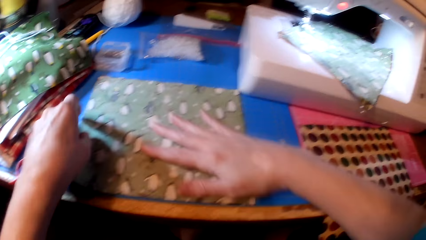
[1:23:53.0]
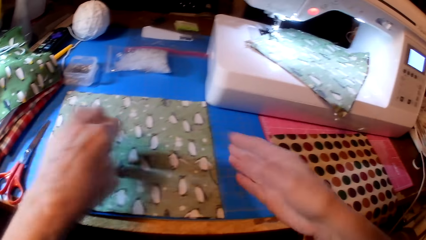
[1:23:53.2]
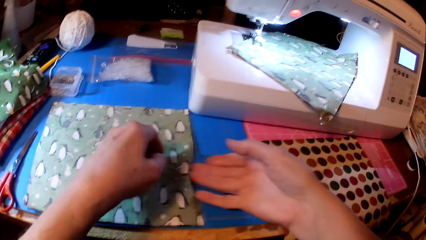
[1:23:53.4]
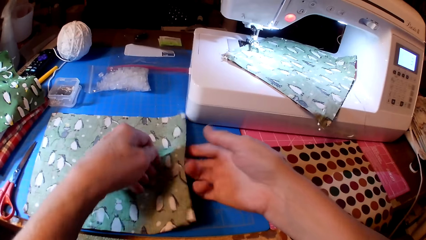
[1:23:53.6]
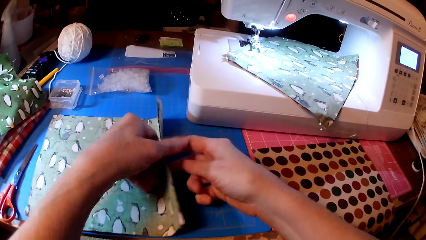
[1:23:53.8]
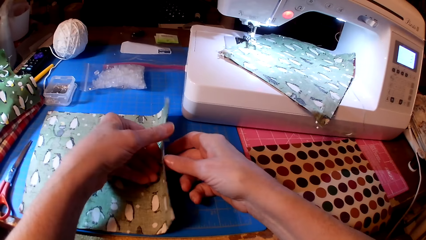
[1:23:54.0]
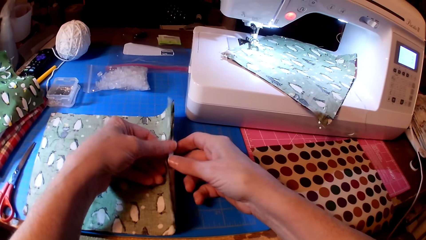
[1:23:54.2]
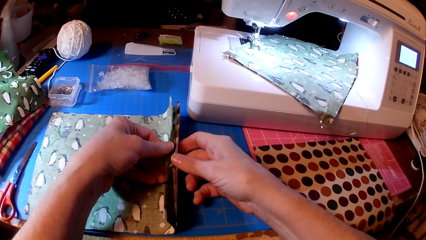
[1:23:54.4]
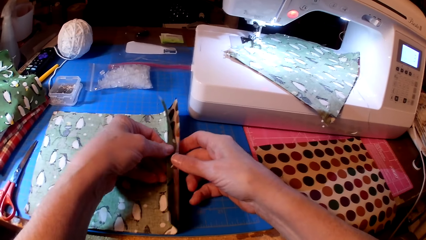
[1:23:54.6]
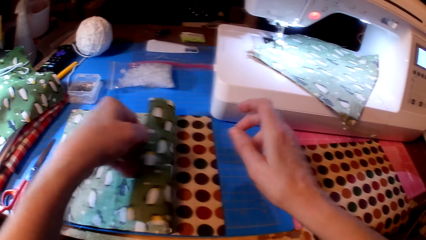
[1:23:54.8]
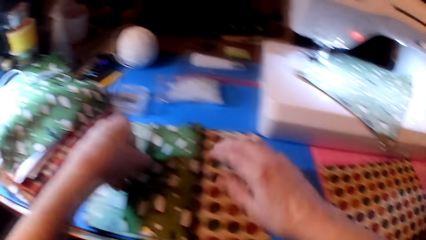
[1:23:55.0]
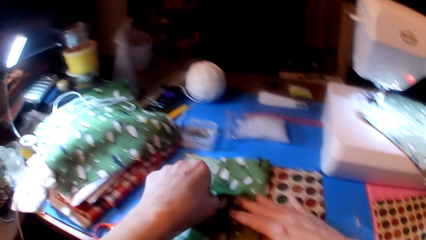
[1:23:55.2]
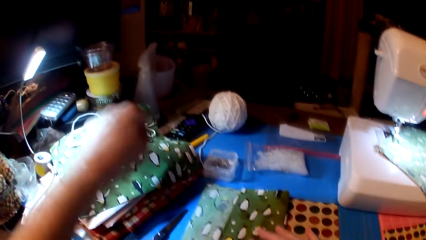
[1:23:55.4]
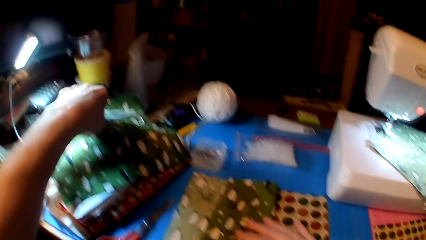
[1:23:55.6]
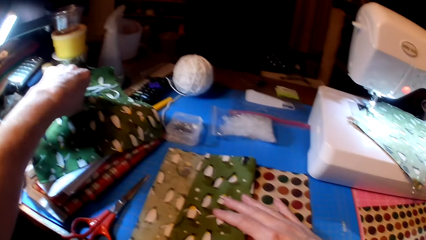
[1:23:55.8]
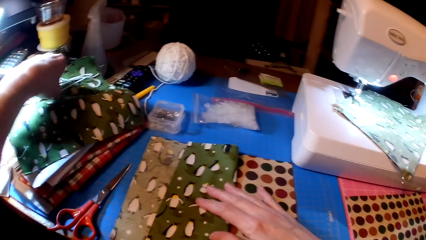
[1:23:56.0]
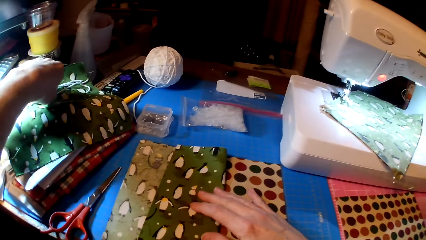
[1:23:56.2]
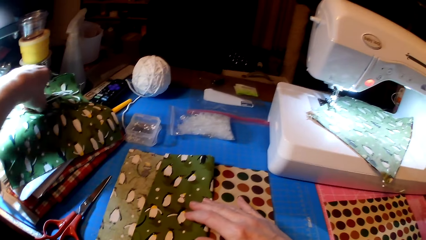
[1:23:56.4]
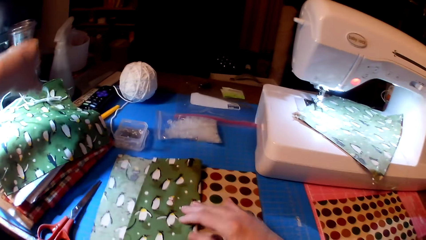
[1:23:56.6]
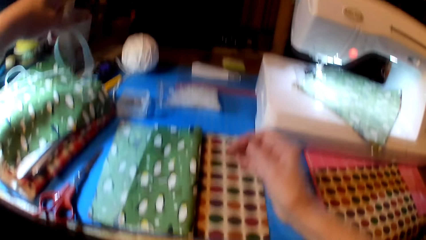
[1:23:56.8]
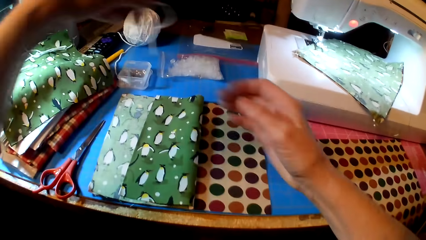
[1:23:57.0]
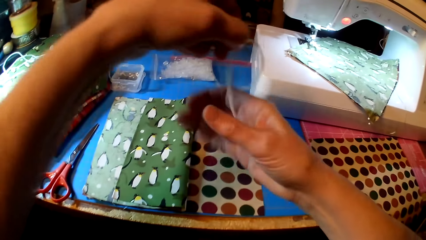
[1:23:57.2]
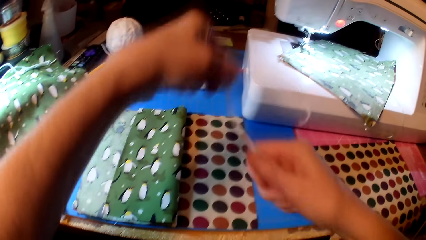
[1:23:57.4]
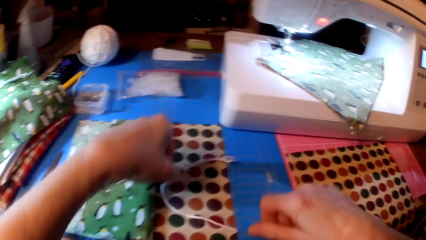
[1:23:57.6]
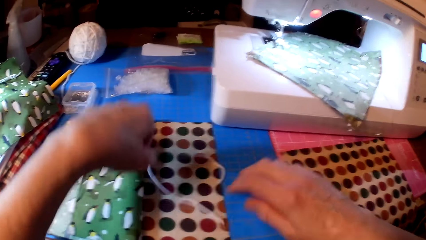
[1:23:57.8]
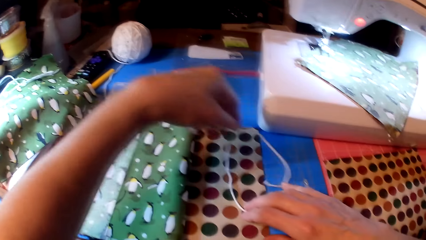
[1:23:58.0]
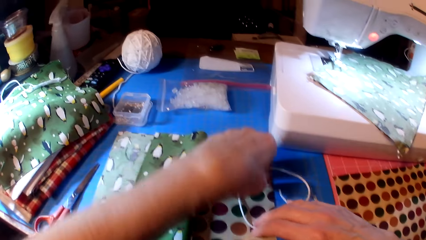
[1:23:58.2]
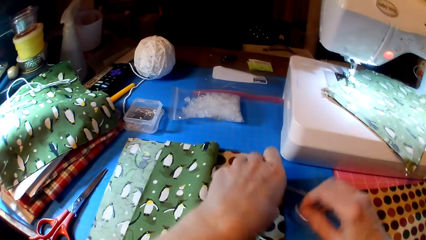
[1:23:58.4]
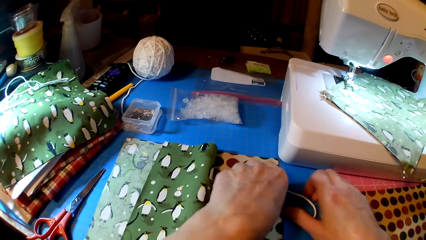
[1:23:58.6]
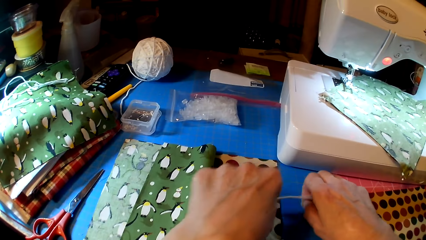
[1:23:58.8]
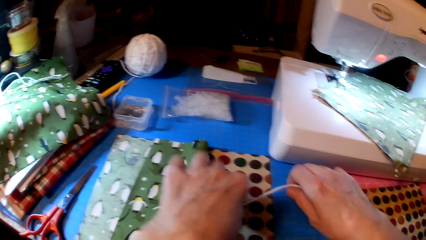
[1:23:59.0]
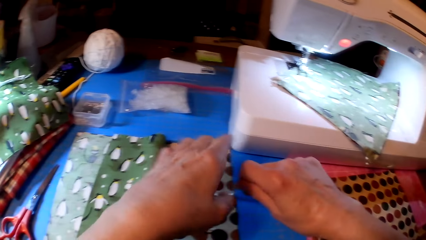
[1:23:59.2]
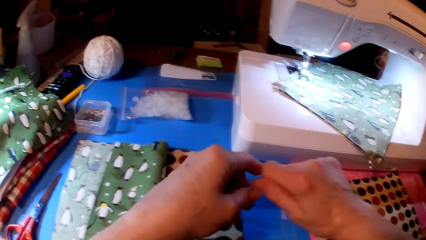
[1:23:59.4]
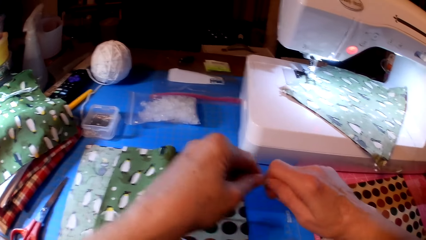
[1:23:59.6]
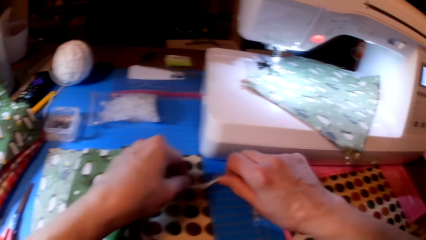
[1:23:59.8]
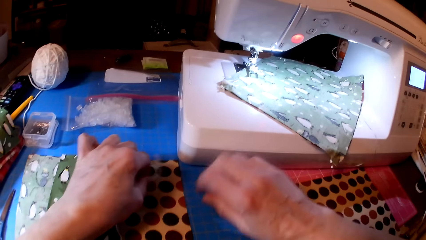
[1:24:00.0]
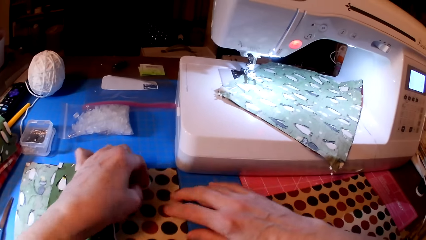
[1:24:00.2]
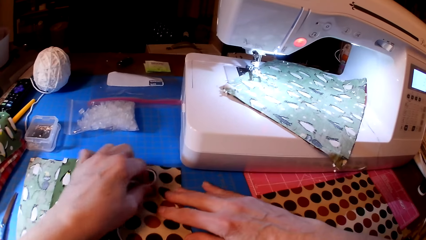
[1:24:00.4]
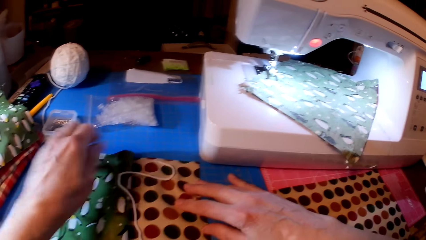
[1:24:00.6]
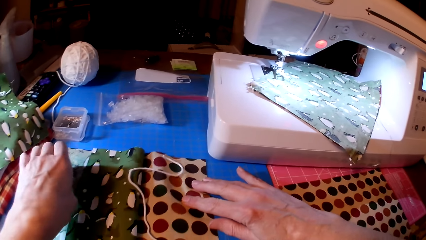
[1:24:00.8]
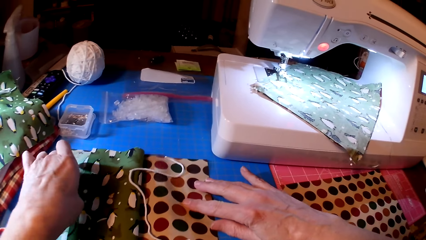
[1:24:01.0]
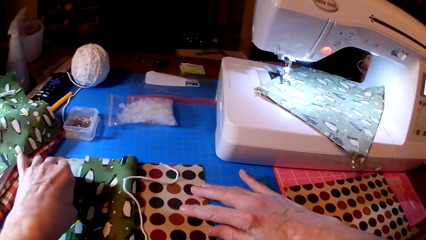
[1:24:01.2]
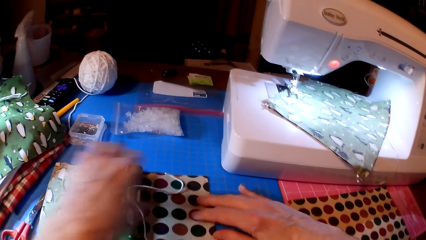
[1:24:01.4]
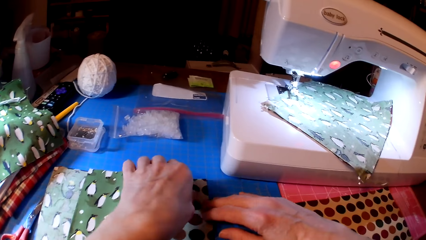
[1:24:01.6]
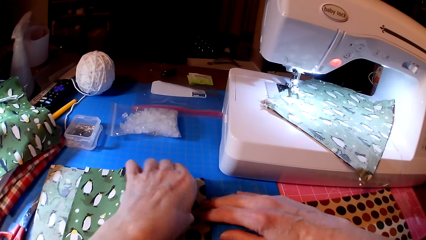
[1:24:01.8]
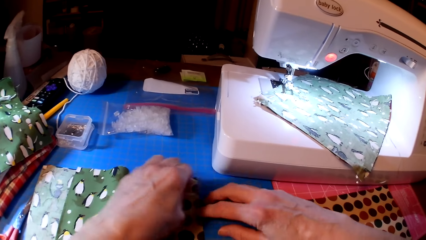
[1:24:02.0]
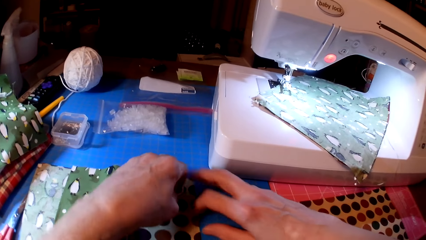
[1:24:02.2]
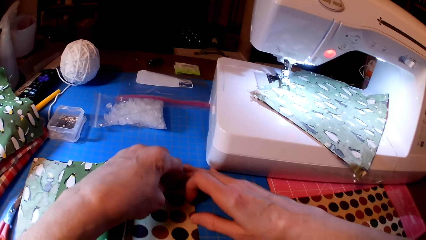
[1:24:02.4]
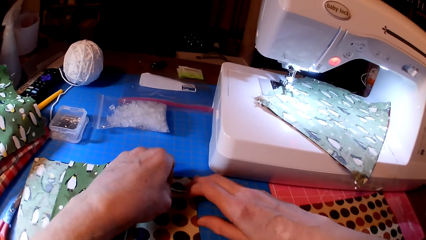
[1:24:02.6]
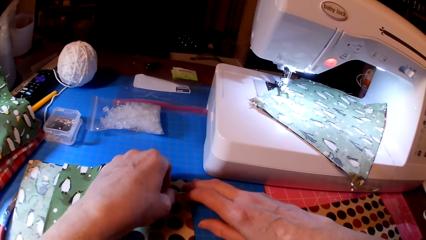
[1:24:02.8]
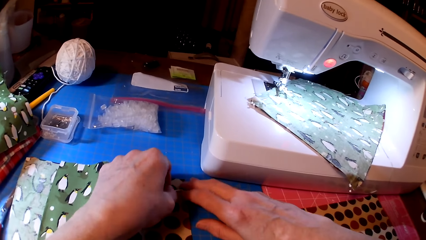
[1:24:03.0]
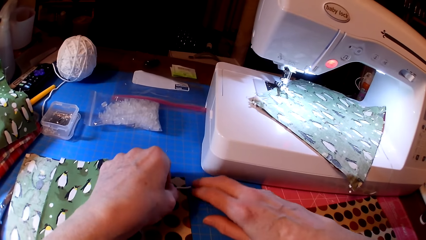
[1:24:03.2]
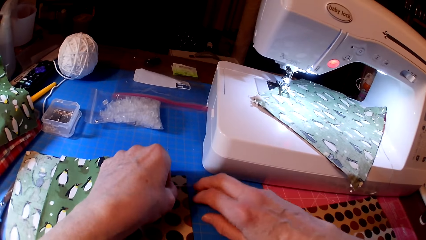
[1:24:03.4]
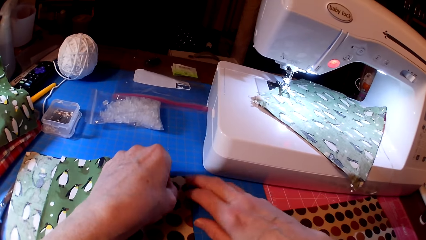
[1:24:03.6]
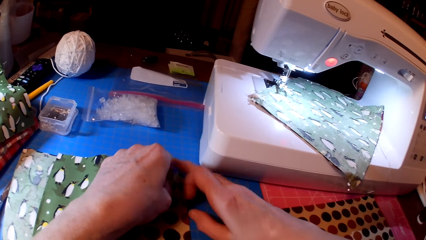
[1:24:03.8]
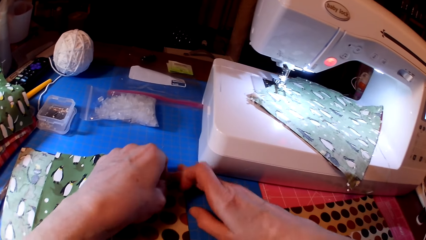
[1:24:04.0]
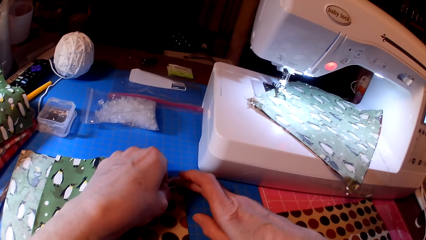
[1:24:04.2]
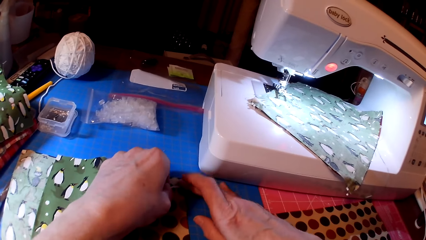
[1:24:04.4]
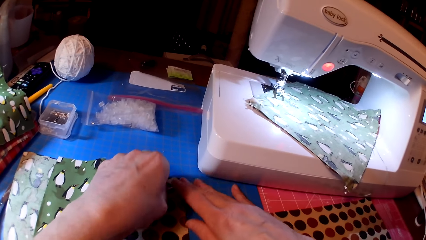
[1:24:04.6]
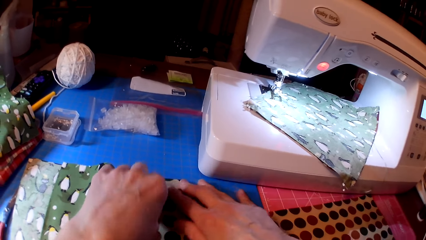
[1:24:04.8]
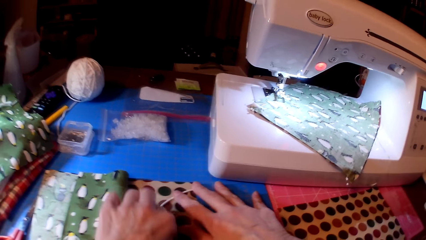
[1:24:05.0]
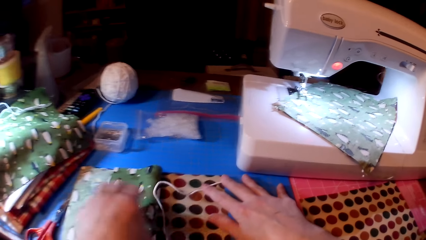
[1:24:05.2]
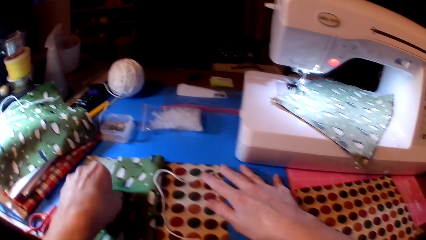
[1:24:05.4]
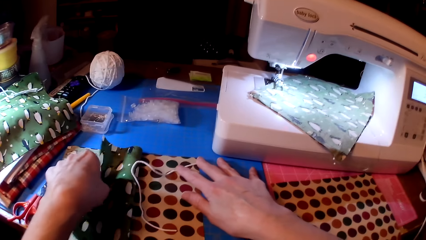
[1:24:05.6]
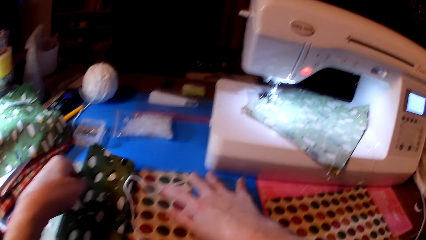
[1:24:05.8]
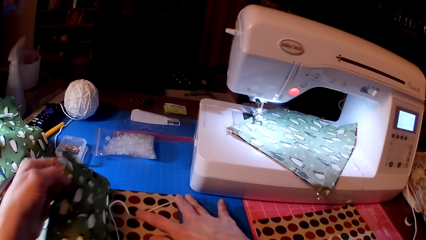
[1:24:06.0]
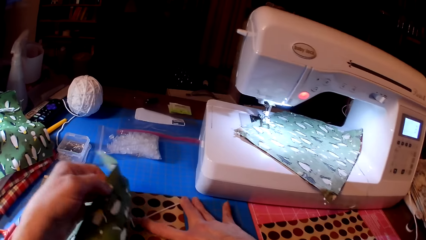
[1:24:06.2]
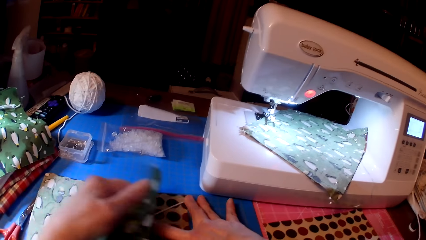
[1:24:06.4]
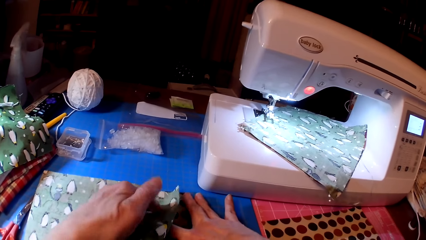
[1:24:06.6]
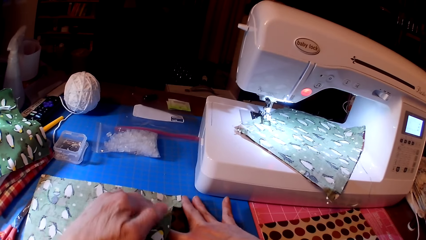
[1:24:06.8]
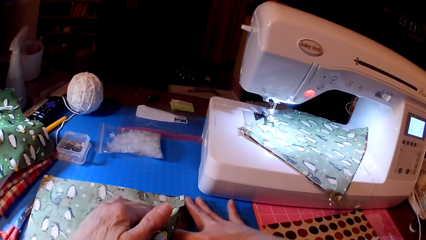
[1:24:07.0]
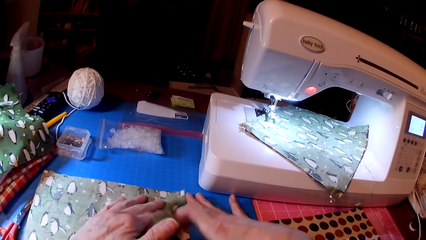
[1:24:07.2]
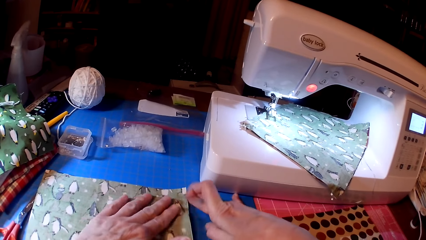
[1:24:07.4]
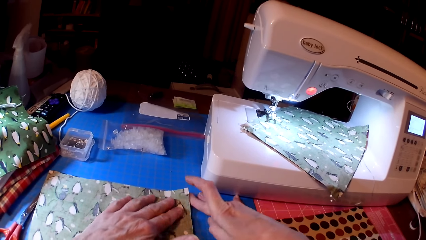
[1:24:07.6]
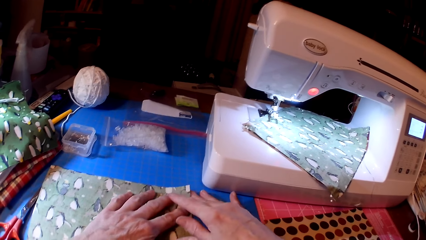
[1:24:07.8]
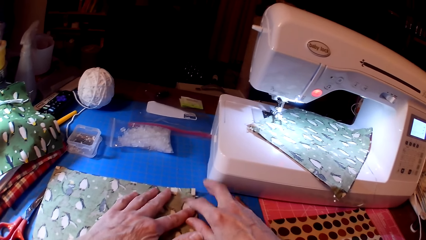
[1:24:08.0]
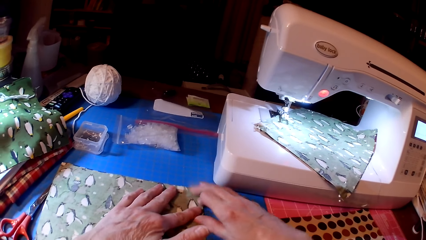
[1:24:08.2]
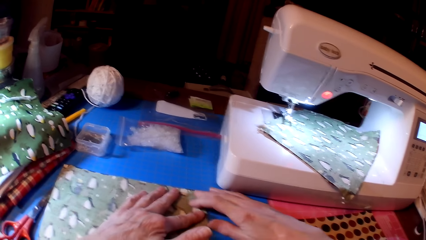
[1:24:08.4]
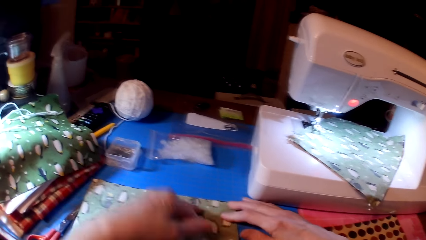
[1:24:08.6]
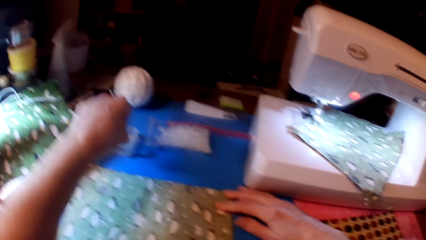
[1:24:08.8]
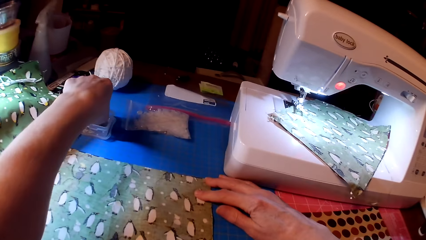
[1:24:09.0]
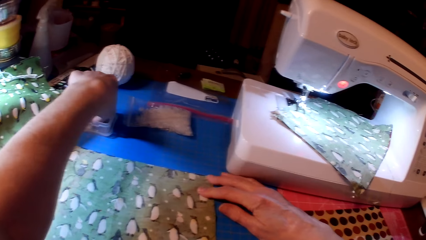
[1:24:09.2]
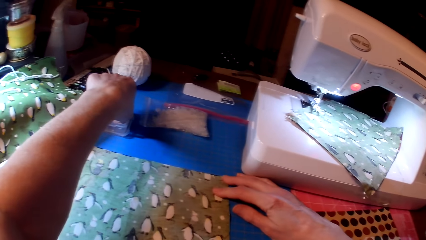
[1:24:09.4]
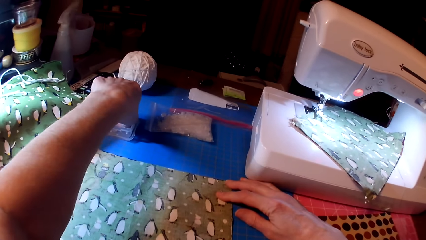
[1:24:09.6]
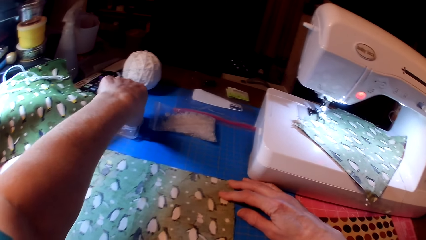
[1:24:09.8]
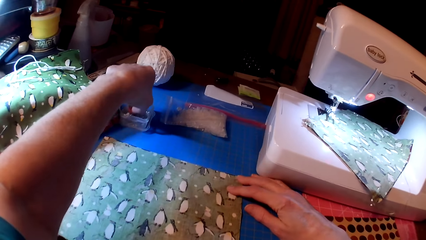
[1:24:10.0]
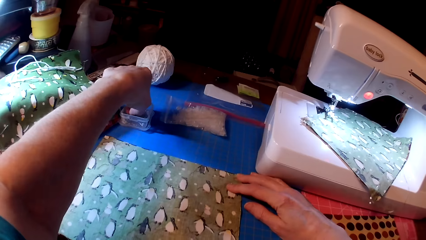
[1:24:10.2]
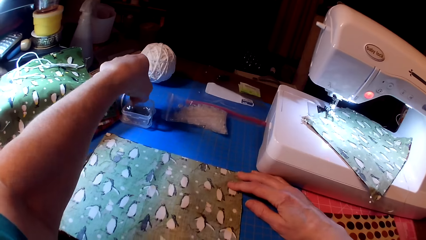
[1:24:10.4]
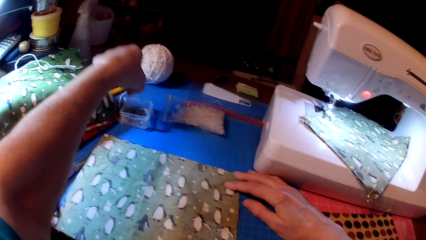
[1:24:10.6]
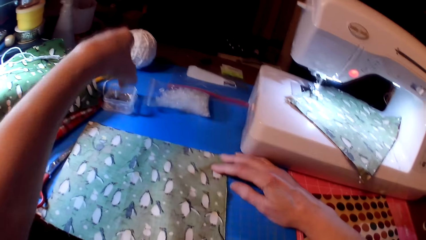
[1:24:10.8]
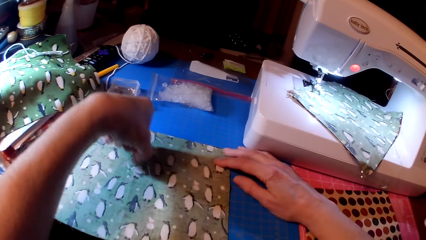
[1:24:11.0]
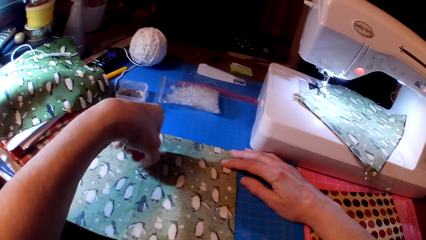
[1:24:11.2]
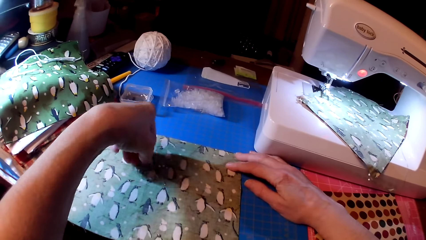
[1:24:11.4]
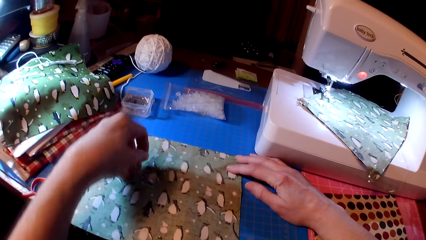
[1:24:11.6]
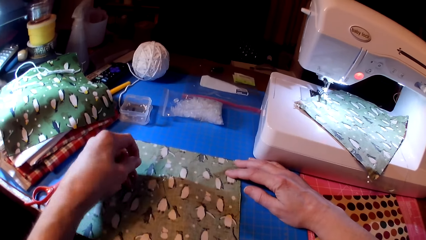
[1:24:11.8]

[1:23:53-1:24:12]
The camera wearer folds the fabric. They pick a thread or yarn. They put the thread under the fabrics. They attach the yarn on the fabric. They pick pins.
